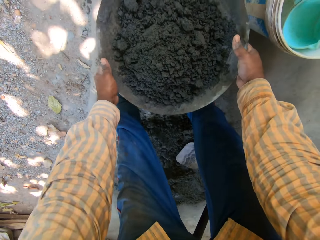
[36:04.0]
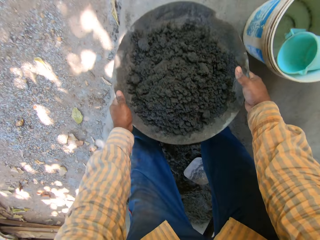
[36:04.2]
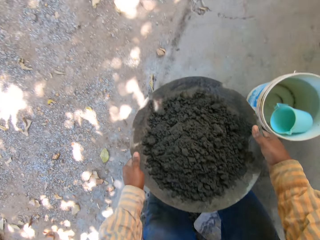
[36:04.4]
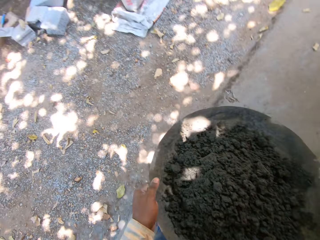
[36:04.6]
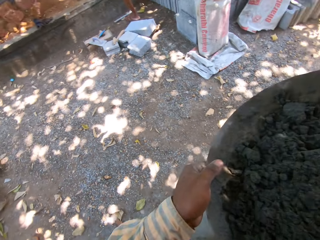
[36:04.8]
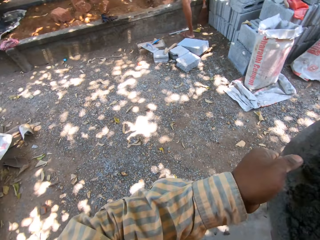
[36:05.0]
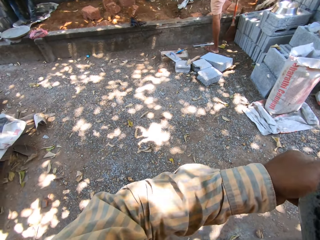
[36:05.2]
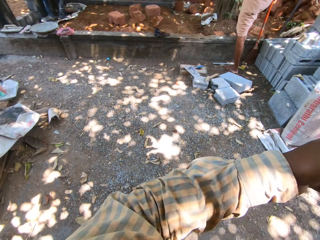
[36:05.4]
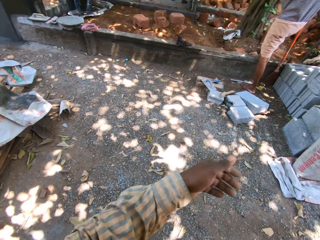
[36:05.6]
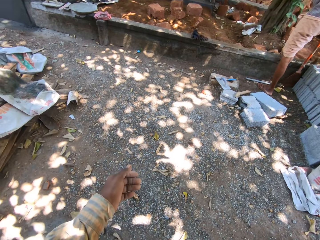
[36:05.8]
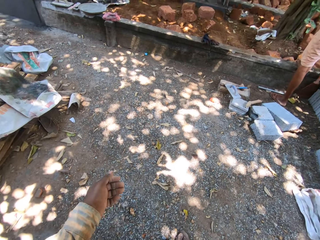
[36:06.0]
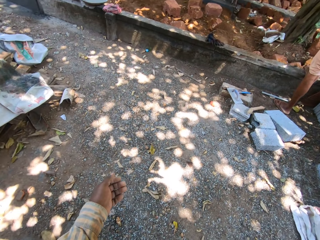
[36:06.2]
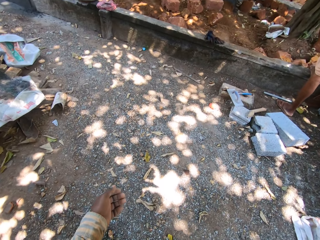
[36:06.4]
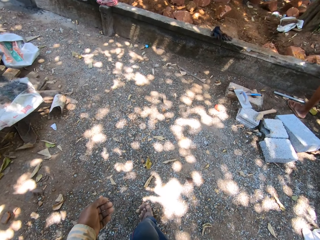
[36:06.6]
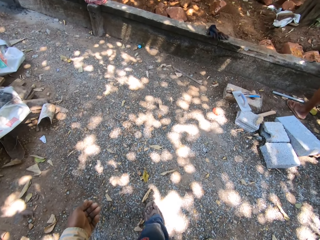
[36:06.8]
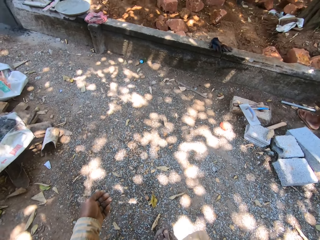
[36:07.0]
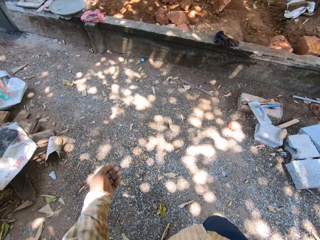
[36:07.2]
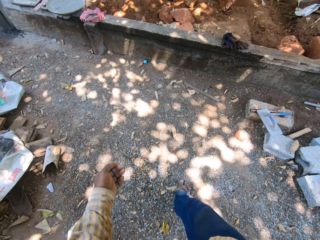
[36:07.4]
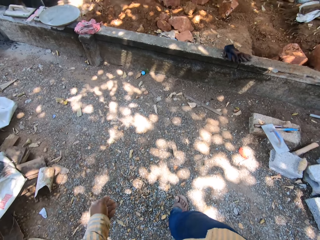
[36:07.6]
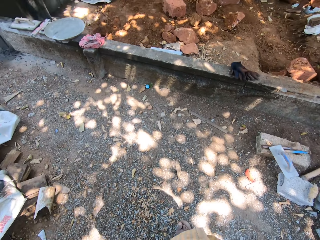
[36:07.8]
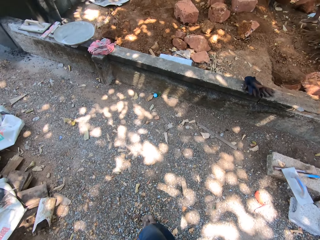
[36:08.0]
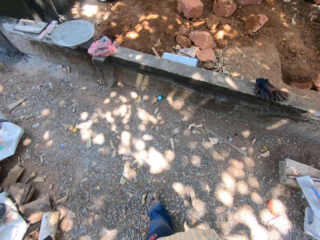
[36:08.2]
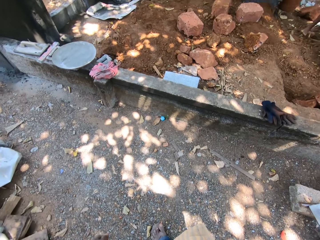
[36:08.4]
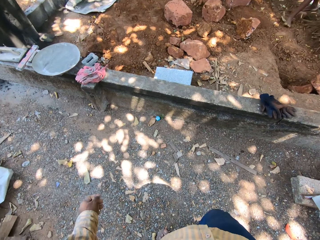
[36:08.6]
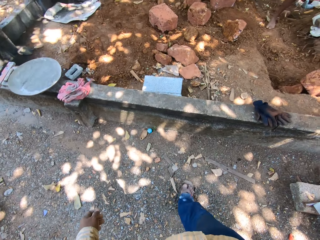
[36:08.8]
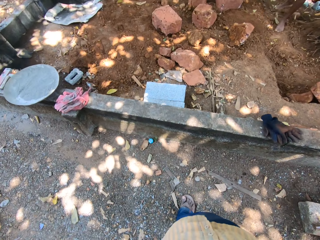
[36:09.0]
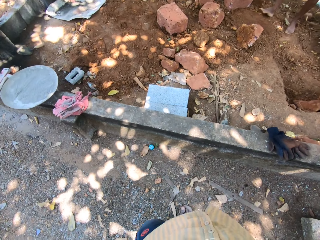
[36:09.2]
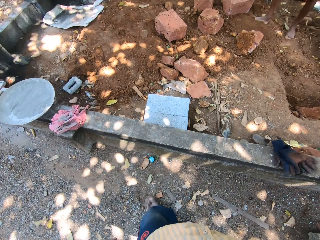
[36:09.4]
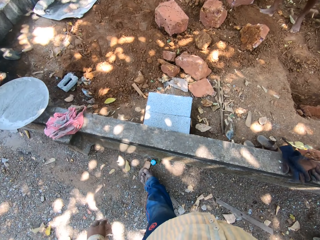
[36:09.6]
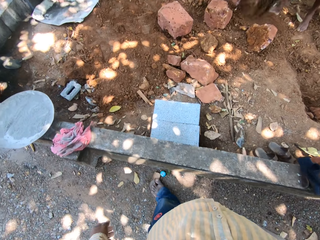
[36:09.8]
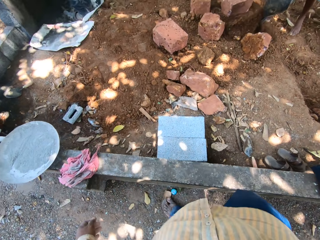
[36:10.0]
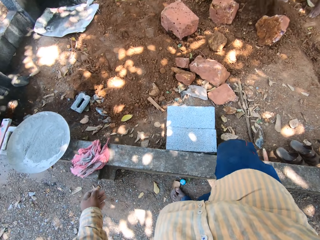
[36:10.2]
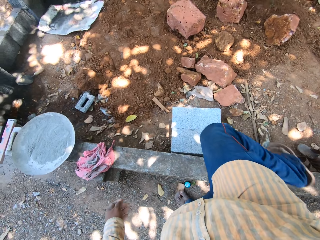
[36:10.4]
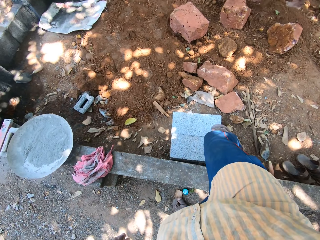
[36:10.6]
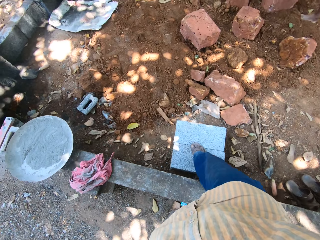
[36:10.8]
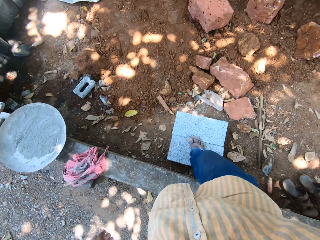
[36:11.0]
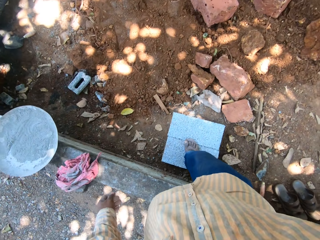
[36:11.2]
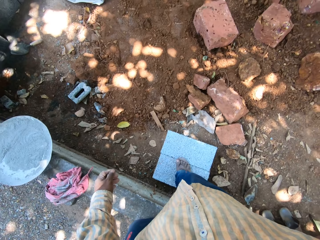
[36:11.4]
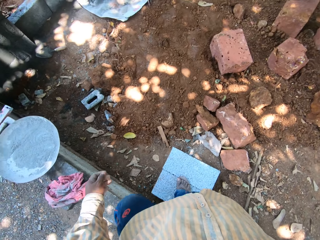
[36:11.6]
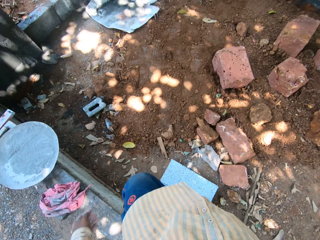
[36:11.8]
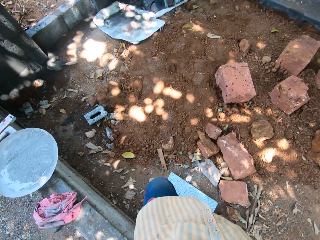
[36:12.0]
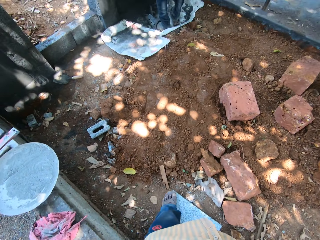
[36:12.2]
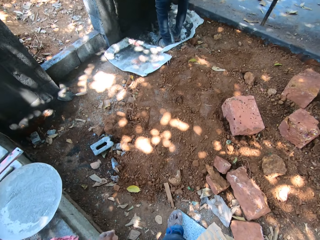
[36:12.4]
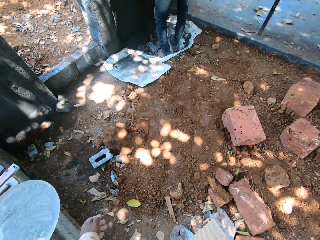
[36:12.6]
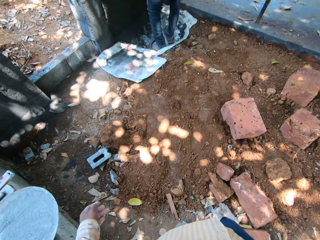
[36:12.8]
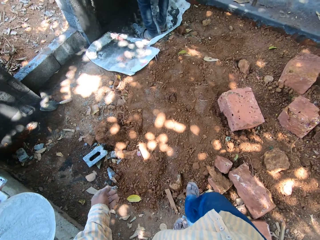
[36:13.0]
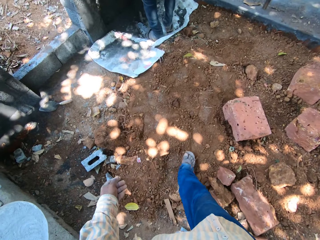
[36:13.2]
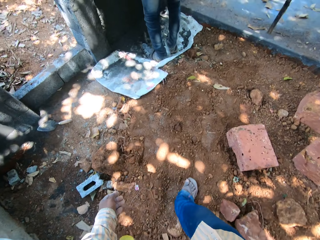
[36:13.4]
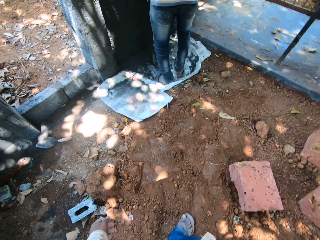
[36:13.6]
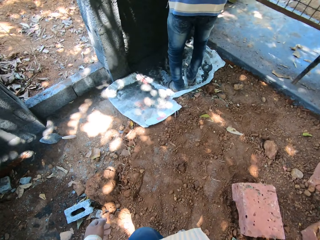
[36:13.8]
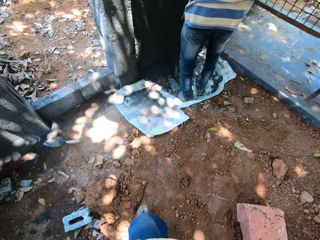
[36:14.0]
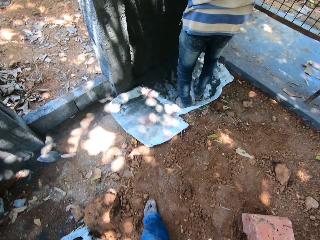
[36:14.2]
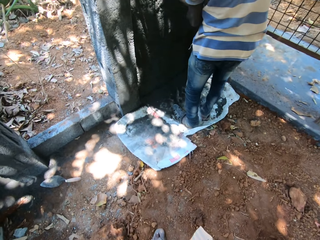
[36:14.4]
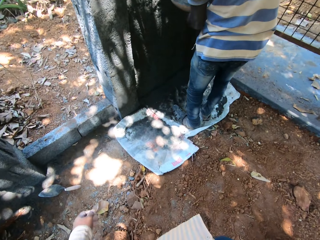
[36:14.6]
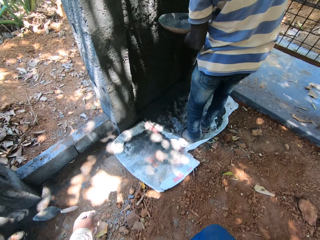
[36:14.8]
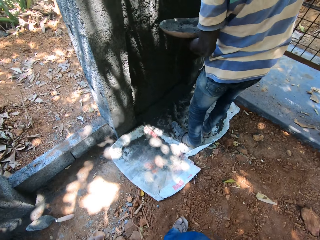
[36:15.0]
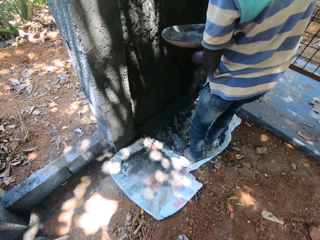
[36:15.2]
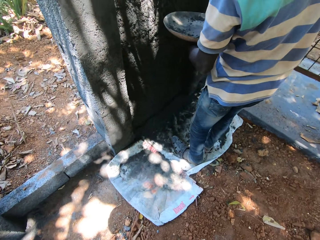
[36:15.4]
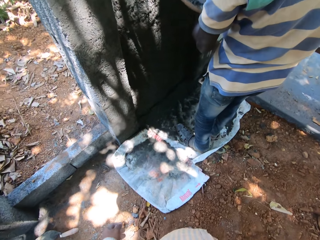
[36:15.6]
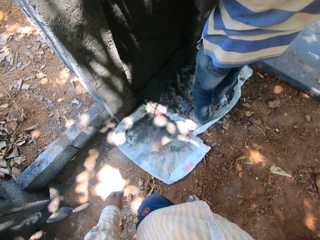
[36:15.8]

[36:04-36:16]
The camera wearer carries the head pan from the plastic with both hands. He holds the head pan with his right hand. He walks on the ground. He crosses over a concrete wall. He places his right leg on the block on the ground. He places both legs on the block. He climbs down the block to the ground. He walks on the ground.

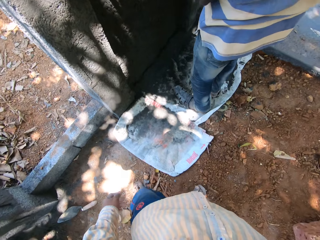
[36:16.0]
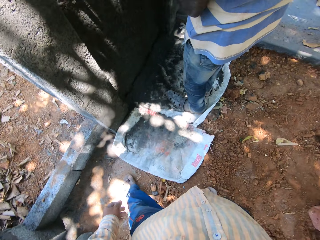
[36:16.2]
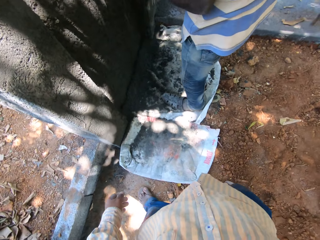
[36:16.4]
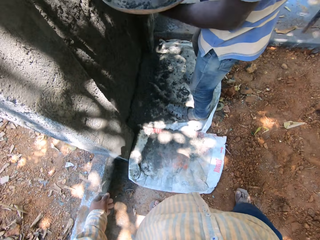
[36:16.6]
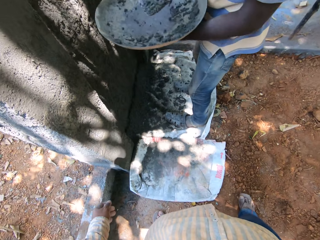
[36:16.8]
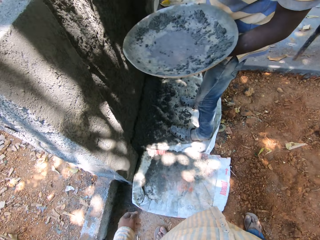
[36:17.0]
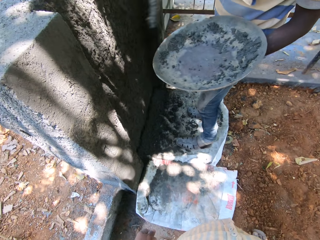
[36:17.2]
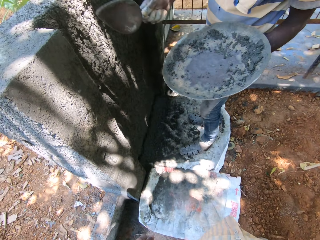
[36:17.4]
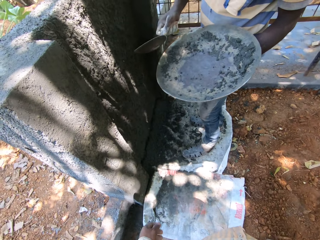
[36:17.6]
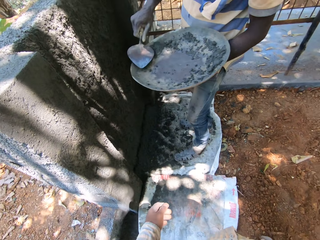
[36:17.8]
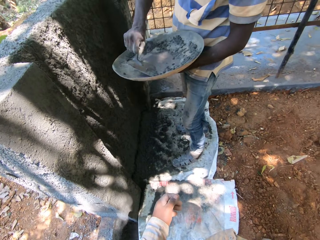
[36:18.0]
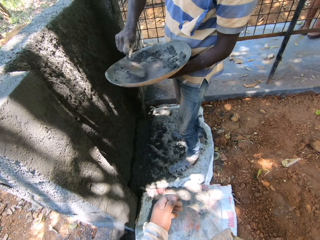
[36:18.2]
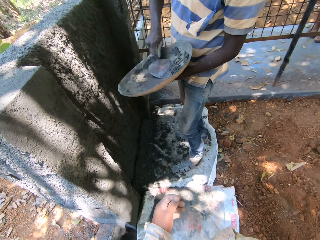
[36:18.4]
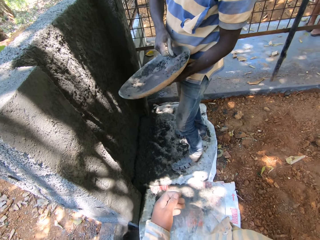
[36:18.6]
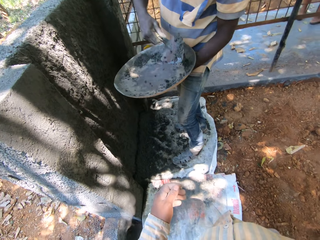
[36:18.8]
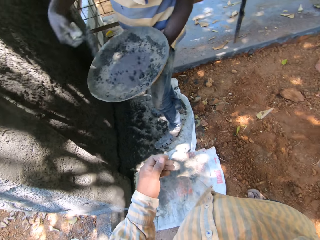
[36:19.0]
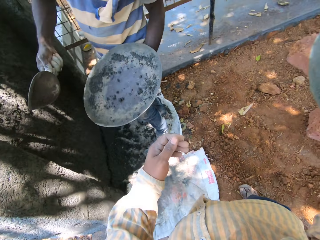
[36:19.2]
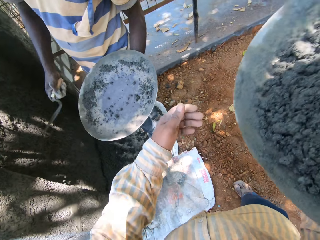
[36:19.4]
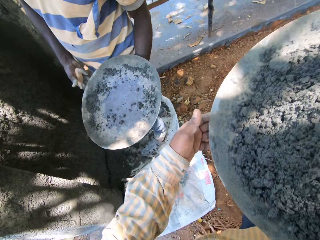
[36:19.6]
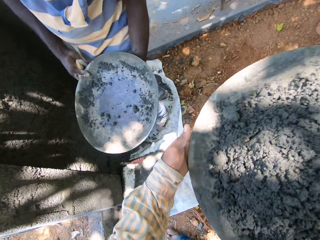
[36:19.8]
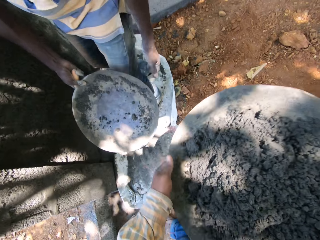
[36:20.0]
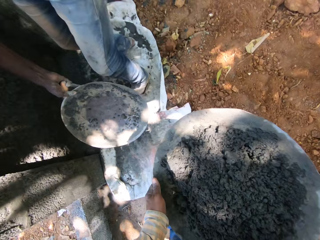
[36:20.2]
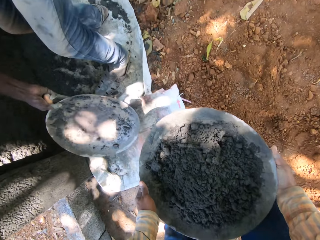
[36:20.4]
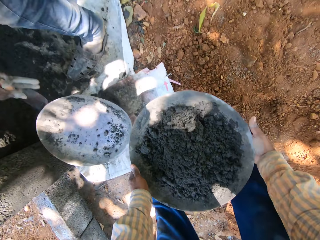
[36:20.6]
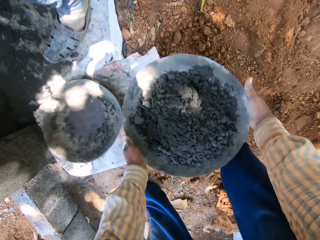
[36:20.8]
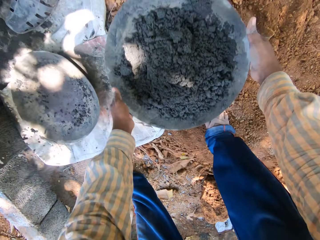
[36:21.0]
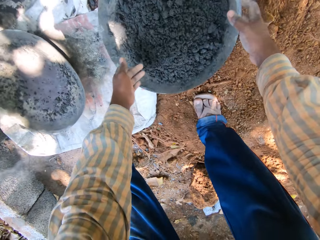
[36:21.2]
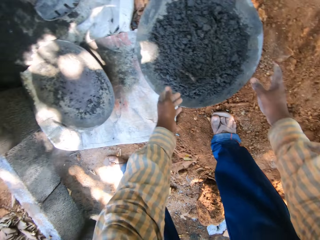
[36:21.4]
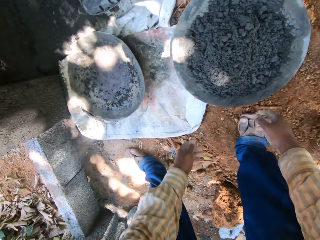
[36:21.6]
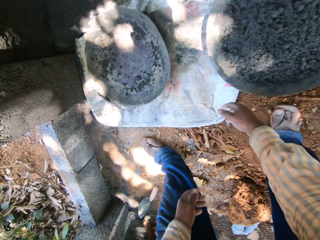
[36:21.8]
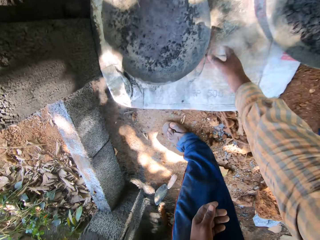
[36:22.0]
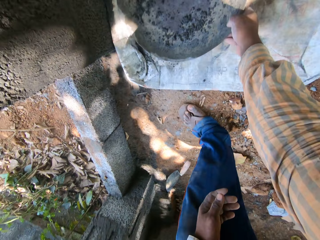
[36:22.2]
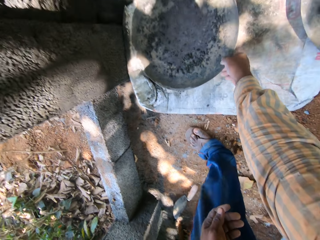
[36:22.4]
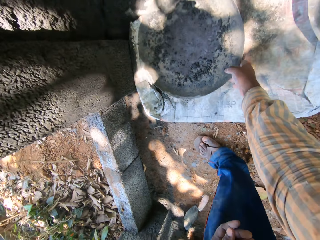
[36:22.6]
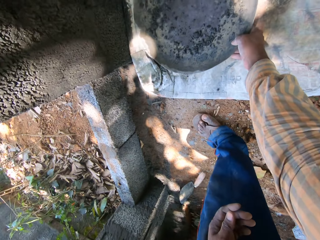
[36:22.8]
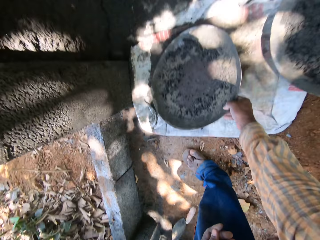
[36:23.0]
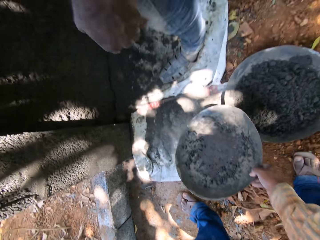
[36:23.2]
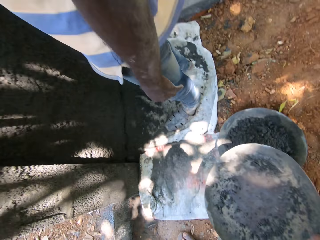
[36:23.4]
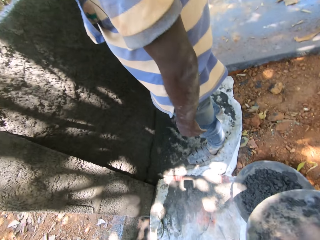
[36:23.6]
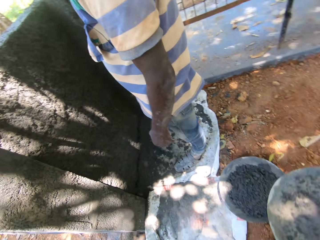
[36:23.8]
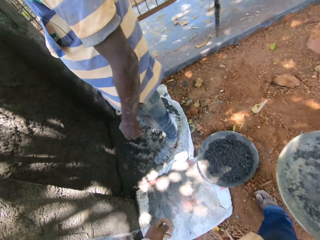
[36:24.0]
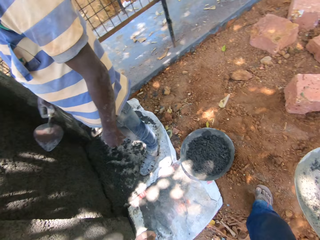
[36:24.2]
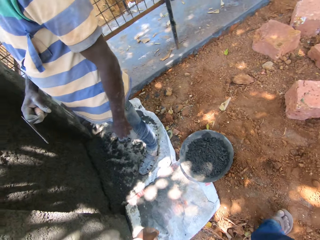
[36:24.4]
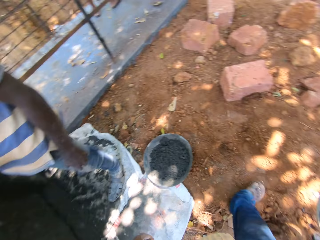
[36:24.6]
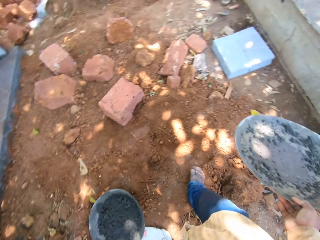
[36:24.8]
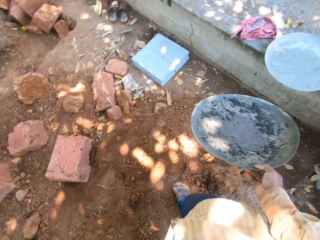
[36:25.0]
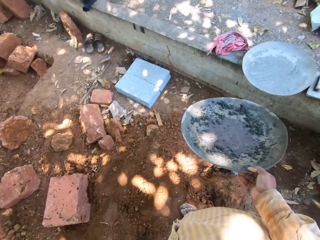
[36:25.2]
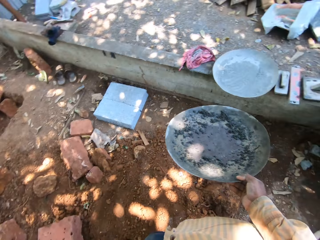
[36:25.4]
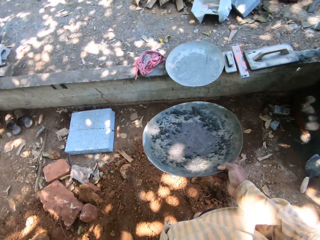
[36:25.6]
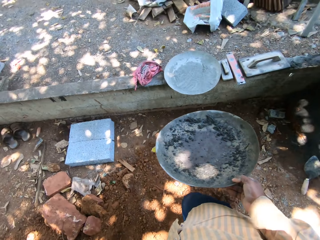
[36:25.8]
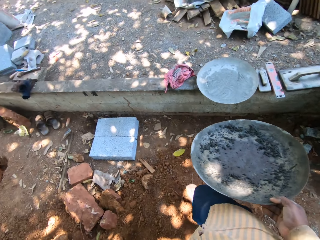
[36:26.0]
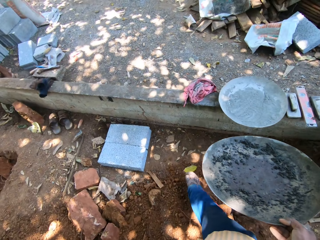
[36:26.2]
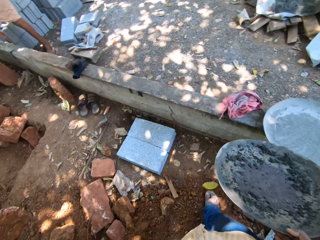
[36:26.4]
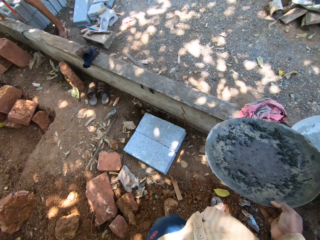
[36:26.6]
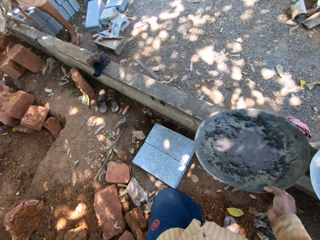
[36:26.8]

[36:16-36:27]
A man pours cement on a wall with a trowel with his right hand. He scoops cement from the tray or steel basin with the trowel with his right hand. He throws concrete on the wall with the trowel. The man holds the tray with his right hand. The camera wearer holds the tray in both hands. The man passes the steel basin to the right hand and drops the tray on the ground with his right hand. The camera wearer drops the tray on the ground with both hands. He picks up the tray from the ground with his right hand. He converses with the man. He walks at the construction site.
